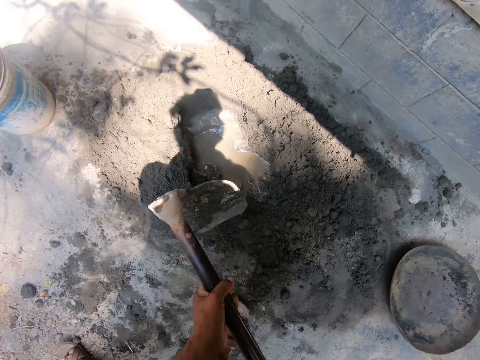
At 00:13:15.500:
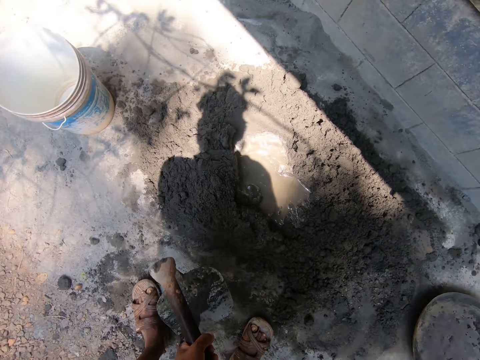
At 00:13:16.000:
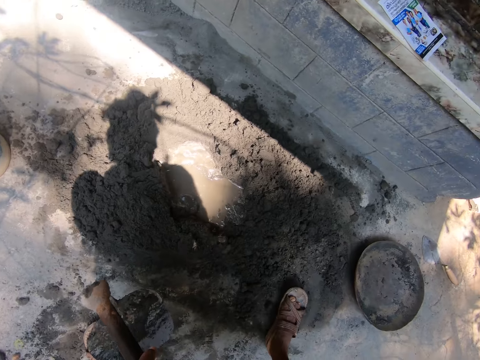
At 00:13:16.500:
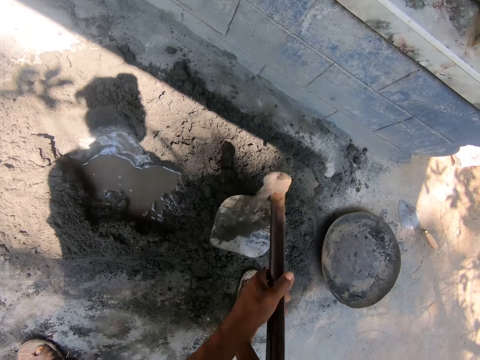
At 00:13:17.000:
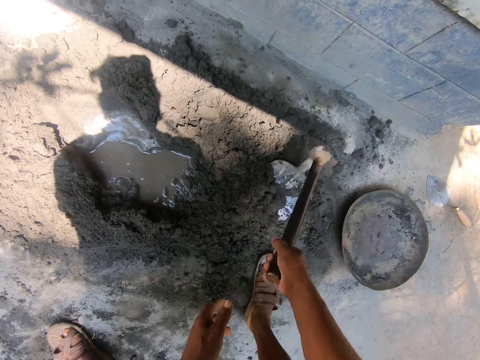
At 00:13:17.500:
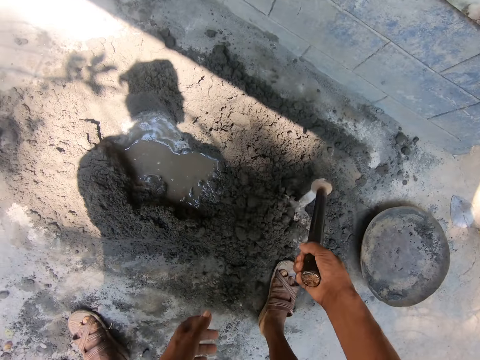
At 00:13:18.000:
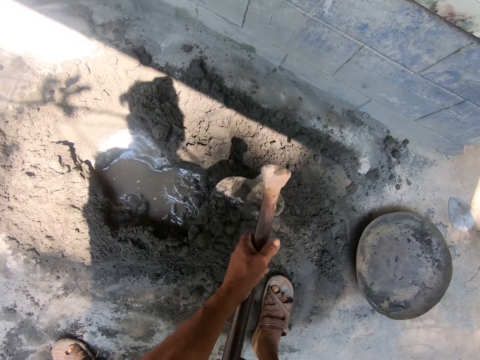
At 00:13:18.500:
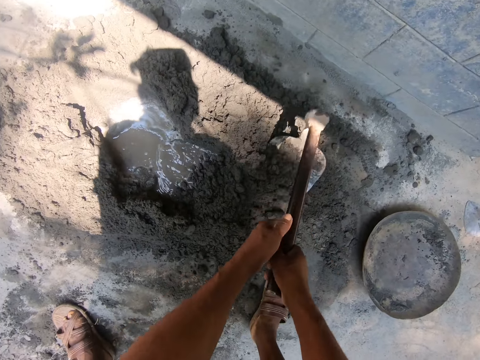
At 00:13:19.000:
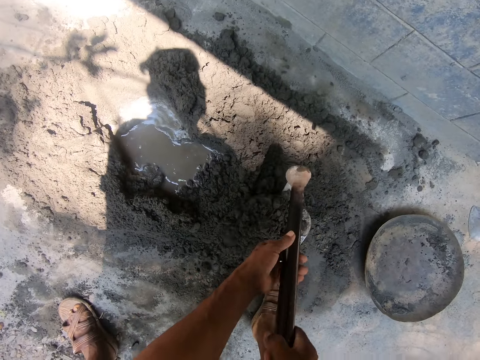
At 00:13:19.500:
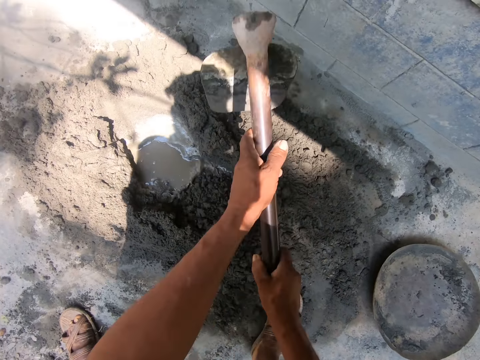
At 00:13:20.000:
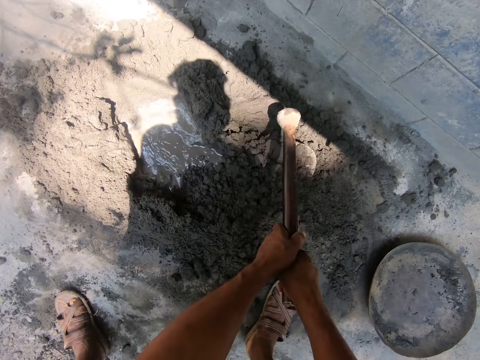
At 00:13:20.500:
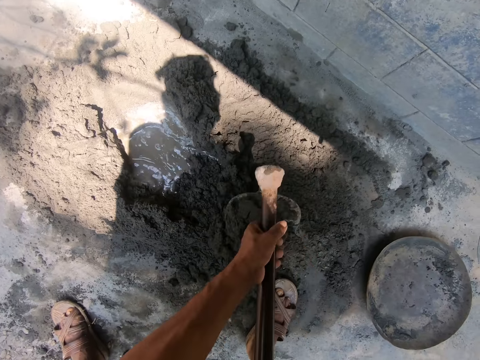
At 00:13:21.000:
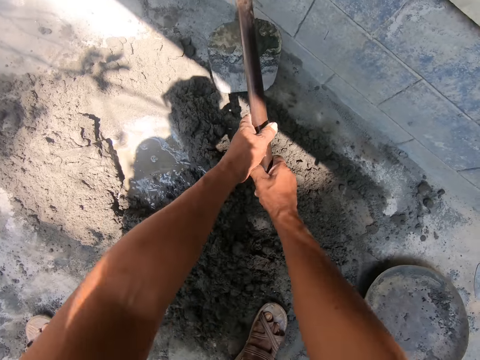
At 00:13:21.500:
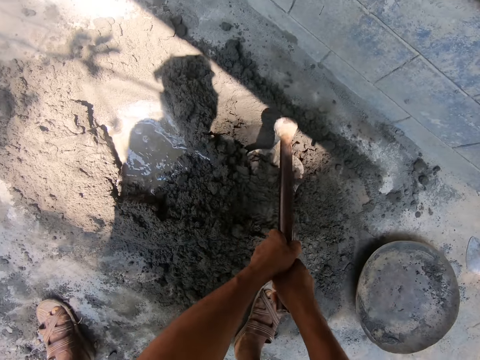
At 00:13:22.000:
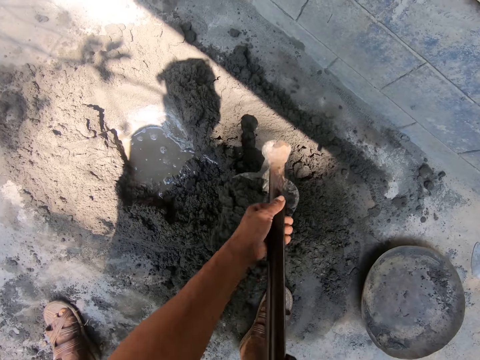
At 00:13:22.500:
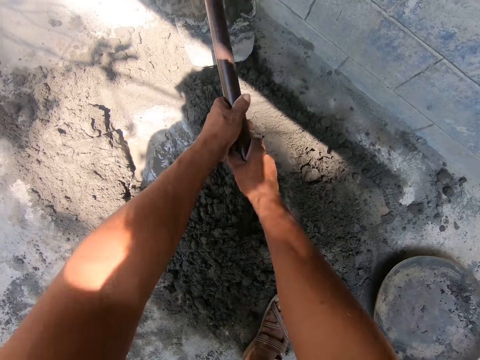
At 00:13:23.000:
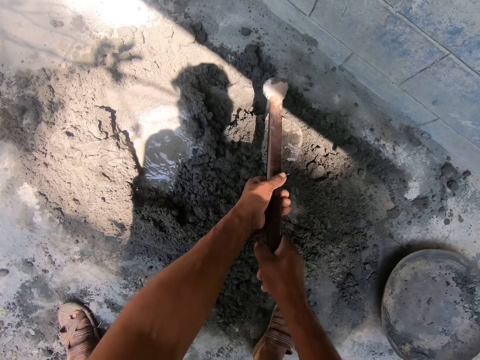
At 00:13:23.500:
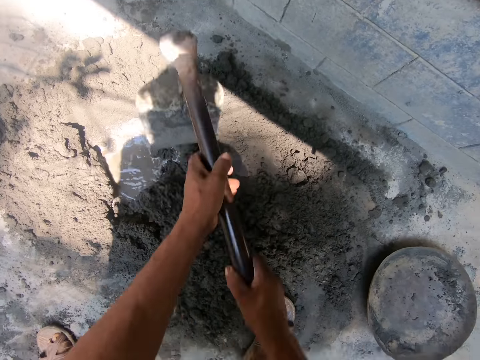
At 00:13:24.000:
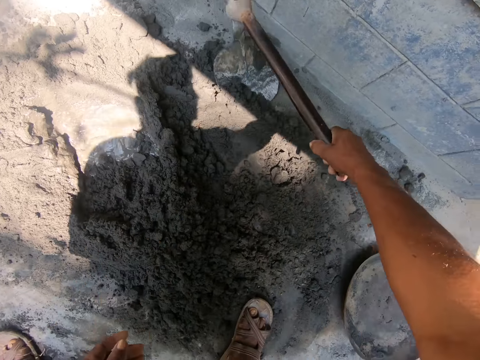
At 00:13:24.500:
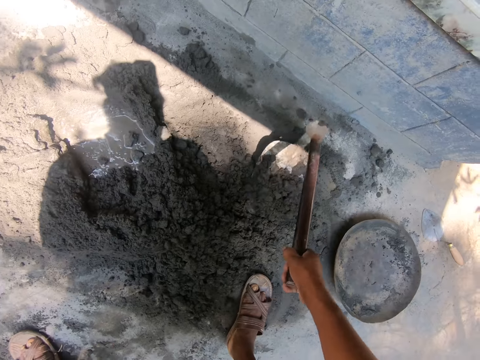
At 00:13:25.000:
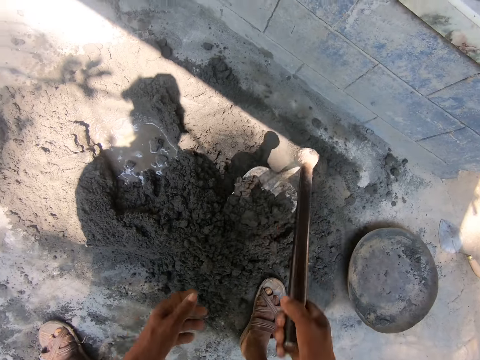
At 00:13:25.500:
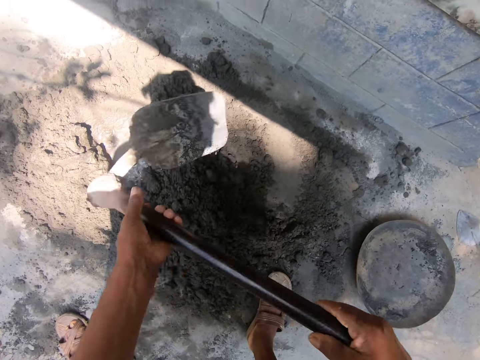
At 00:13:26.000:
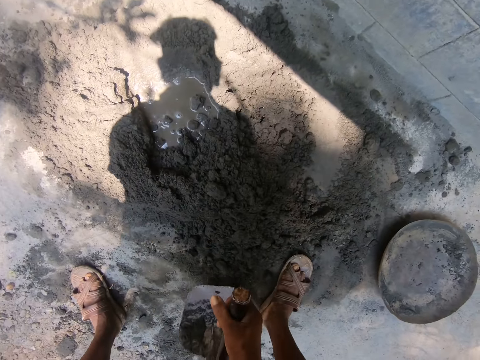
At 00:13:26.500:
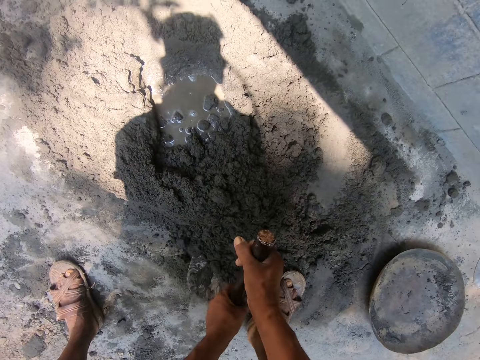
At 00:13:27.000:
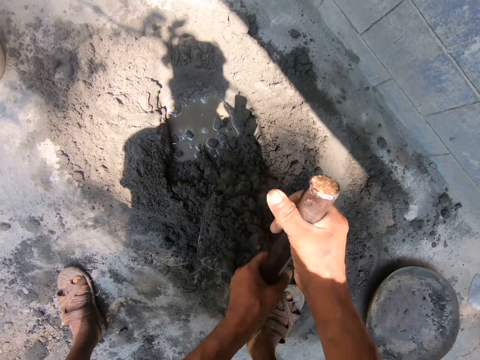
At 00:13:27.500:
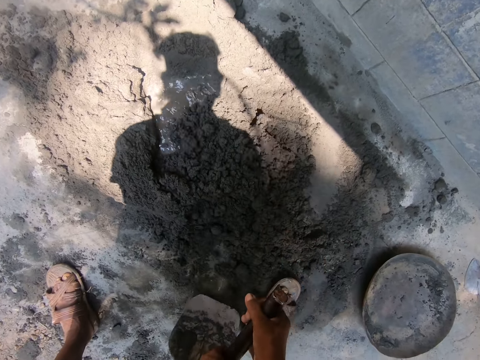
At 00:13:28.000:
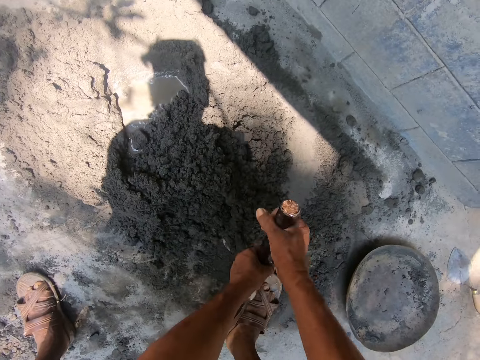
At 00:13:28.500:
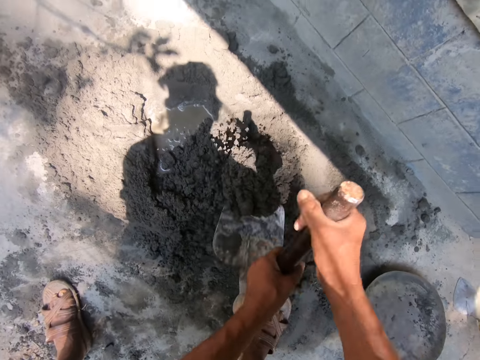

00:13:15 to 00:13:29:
The camera wearer mixes the cement mix with the hoe in his right hand. He holds the hoe in his hands. He mixes the cement mix with the hoe in his hands. He removes his left hand from the hoe. He gathers cement mix from the ground with the hoe in his right hand. He holds the hoe in his hands. He gathers cement mix from the ground with the hoe in his hands.

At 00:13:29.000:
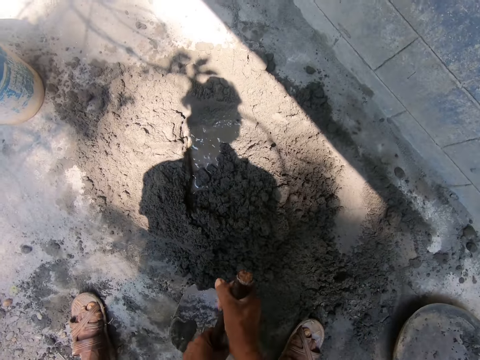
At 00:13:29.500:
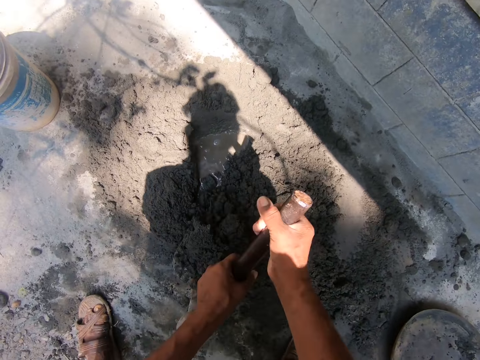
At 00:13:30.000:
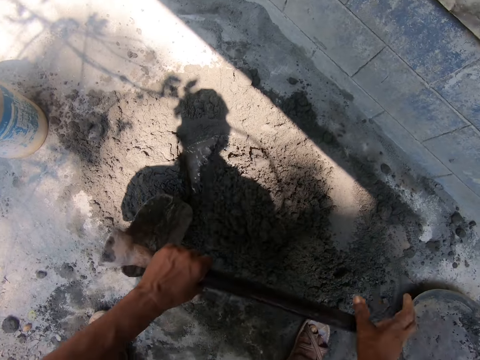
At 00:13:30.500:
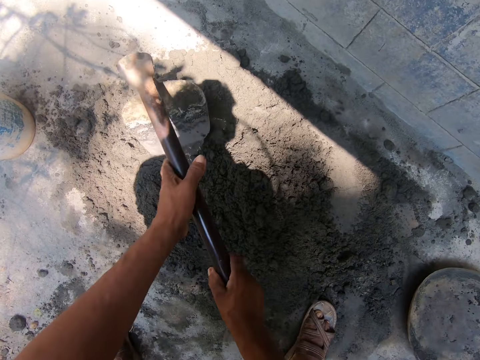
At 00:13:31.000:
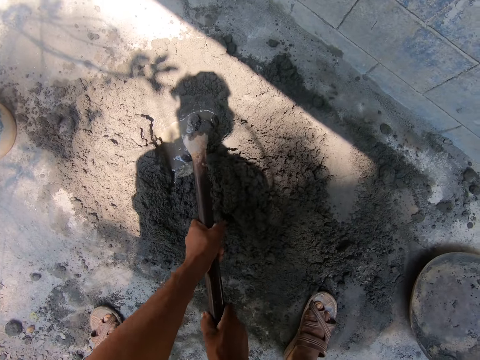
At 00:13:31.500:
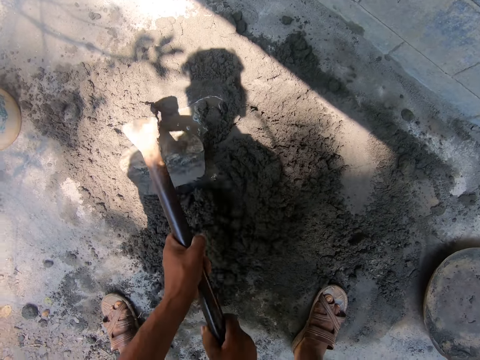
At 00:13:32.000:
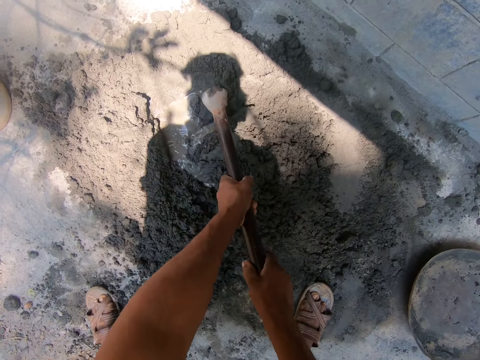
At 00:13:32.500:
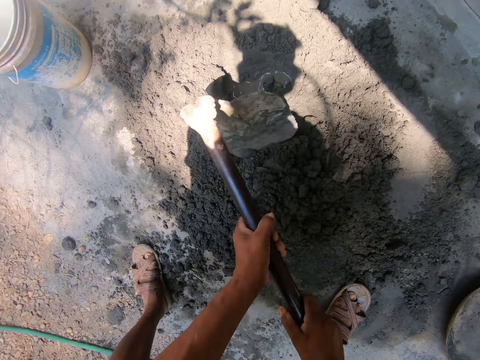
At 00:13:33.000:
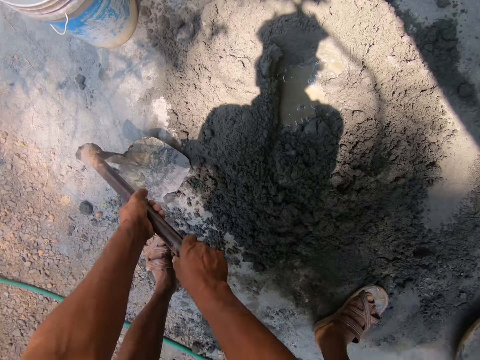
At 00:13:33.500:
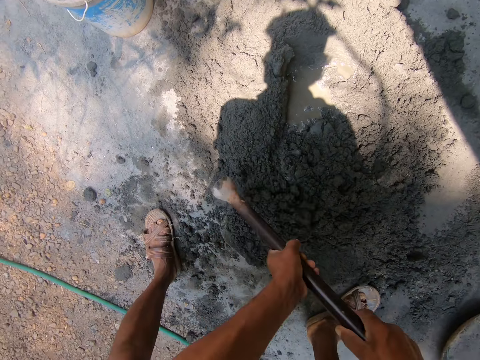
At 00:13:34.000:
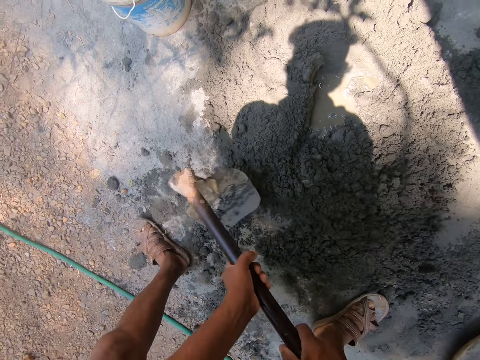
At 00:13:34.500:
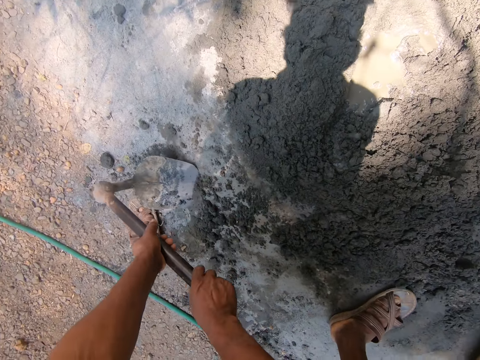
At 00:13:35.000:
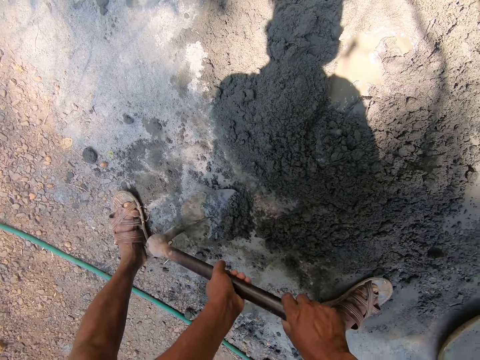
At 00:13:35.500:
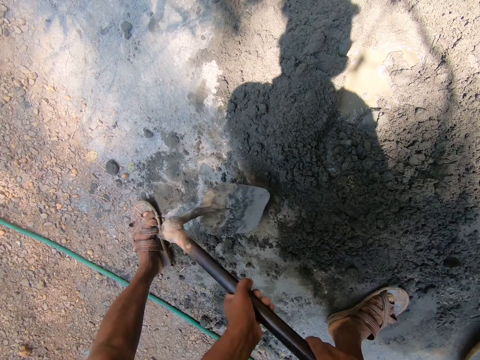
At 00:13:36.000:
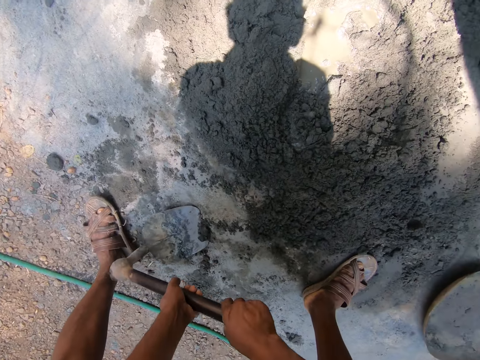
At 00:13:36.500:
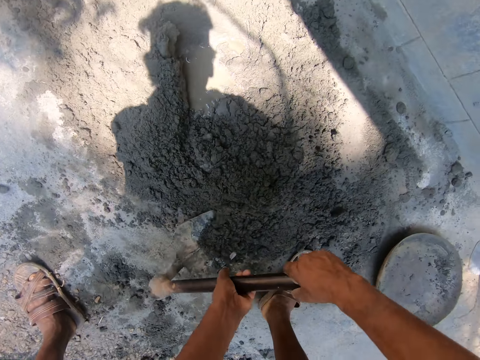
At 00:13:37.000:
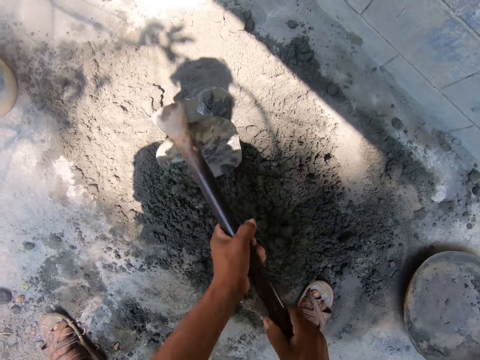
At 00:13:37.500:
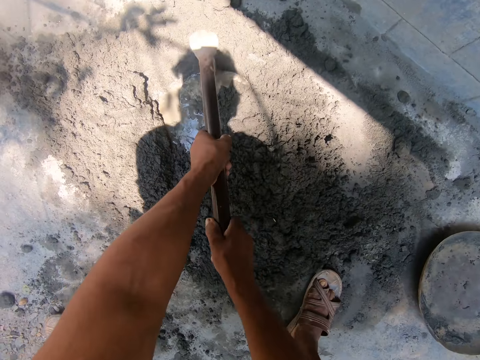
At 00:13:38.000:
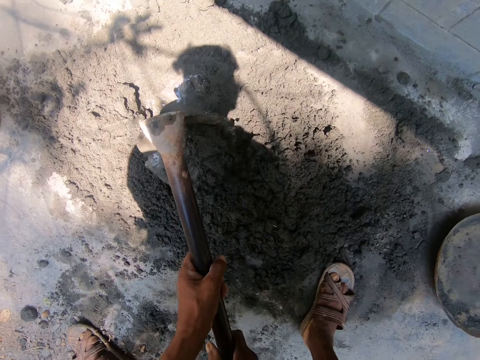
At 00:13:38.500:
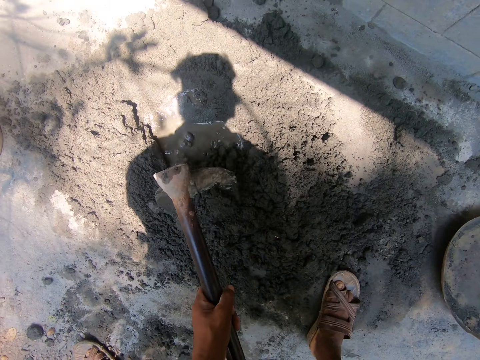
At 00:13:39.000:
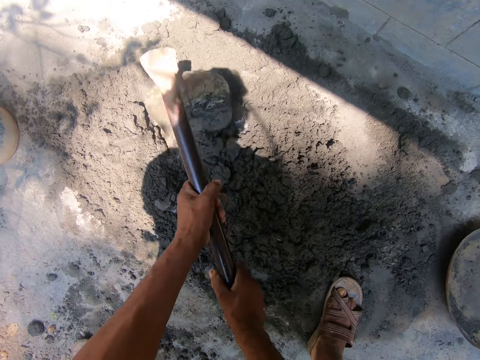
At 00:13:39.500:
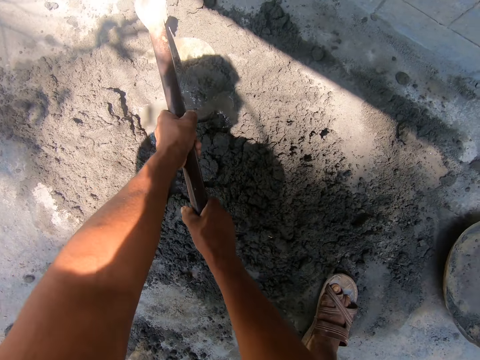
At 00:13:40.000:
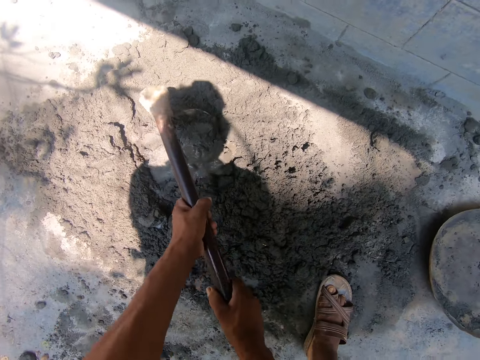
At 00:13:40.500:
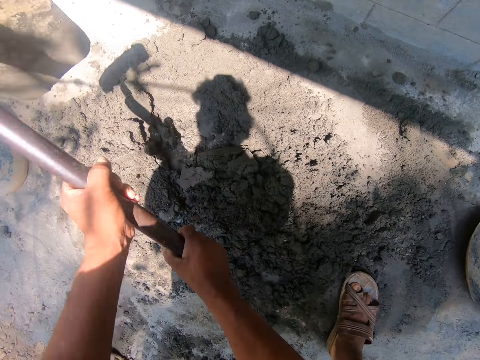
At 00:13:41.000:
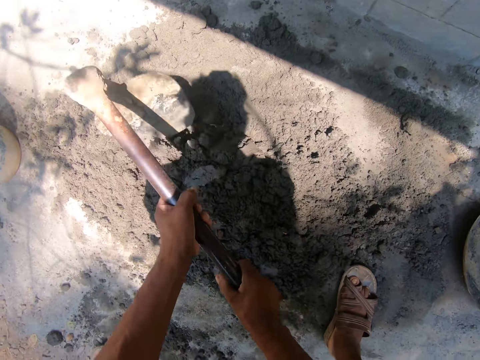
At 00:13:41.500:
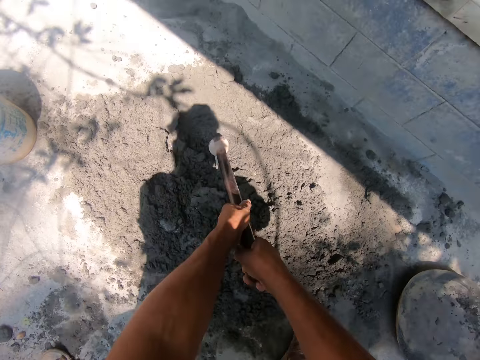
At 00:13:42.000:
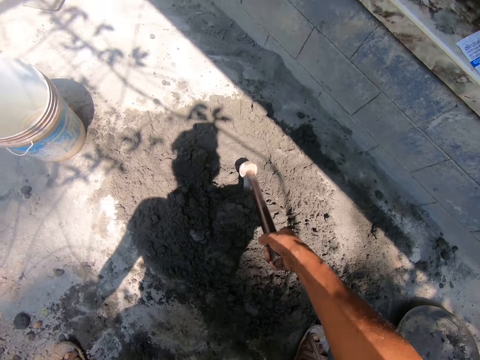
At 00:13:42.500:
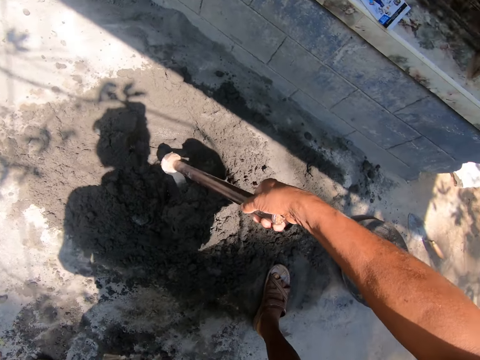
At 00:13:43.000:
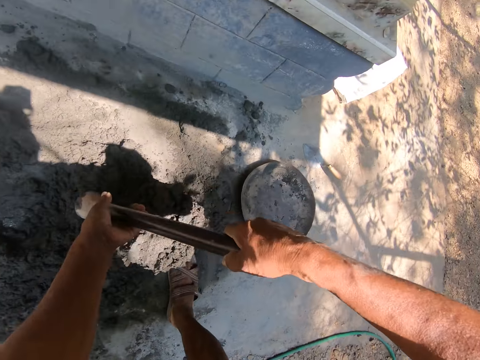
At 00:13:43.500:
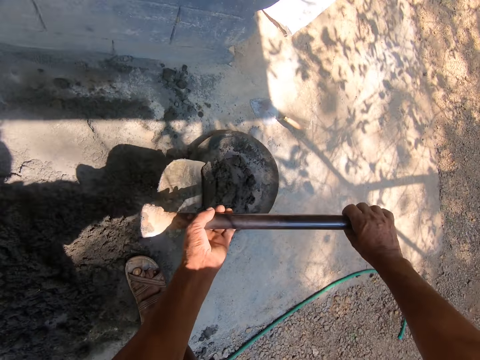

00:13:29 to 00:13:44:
The camera wearer mixes the cement mix with the hoe in his hands. He gathers the cement mix with the hoe in his hands. He mixes the cement mix with the hoe in his hands. He removes his left hand from the cement mix. He scoops the cement mix with the hoe in his right hand. He pours the cement mix into the cement pan with the hoe in his hands.
